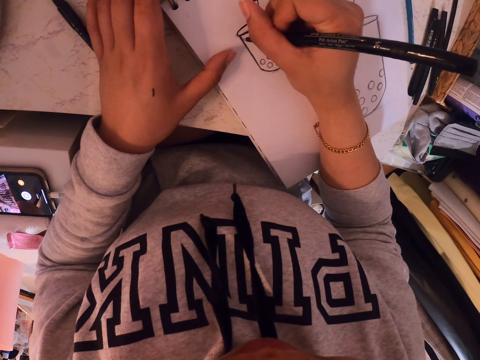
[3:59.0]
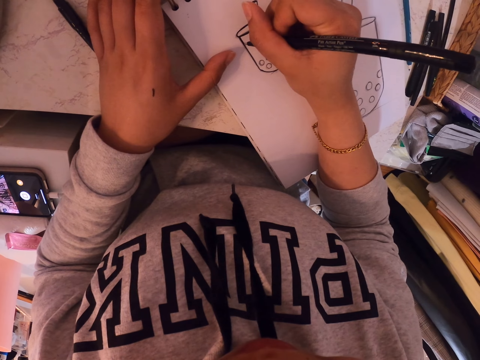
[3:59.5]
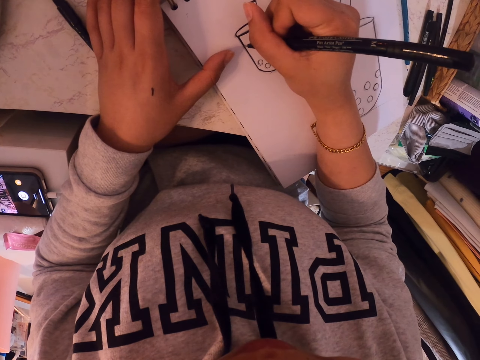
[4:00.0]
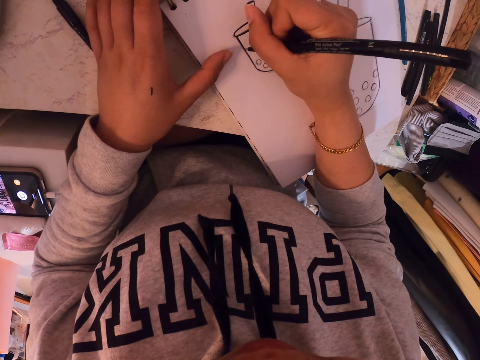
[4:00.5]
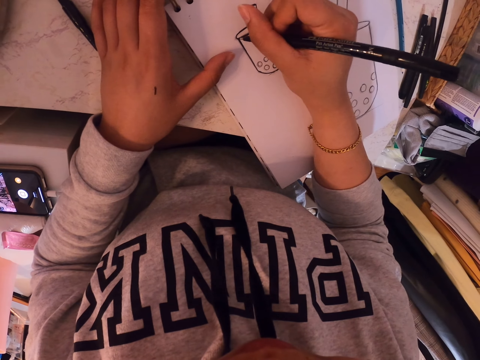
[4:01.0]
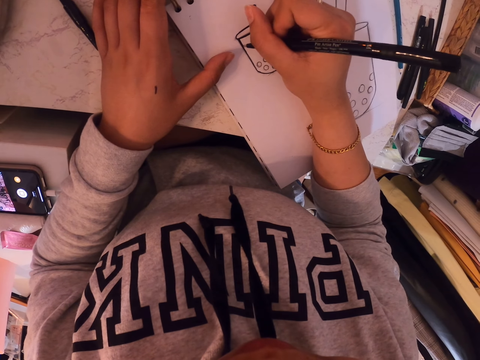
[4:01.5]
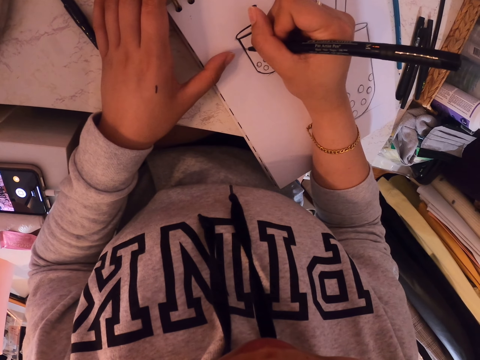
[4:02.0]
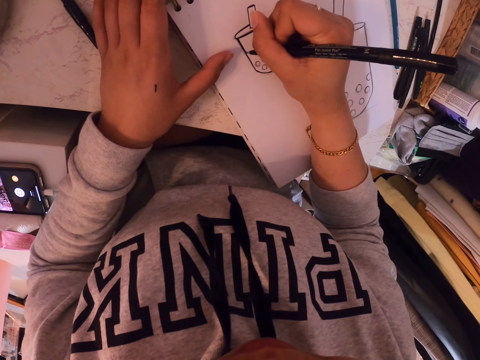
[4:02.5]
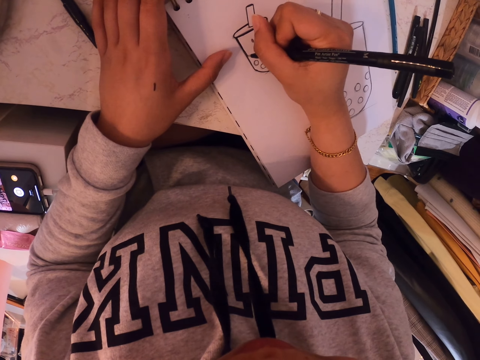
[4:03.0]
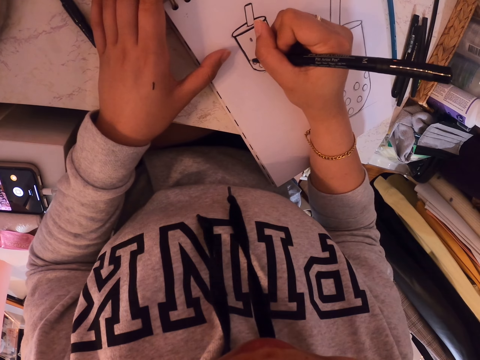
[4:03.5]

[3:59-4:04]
The camera wearer paints a drawing with a paint pen.

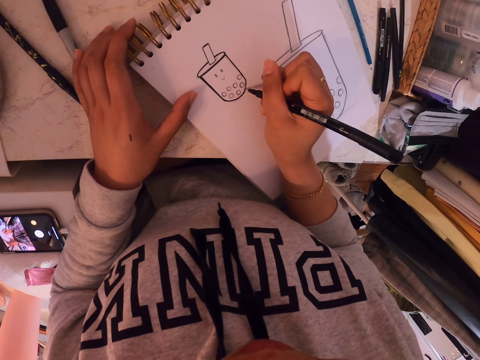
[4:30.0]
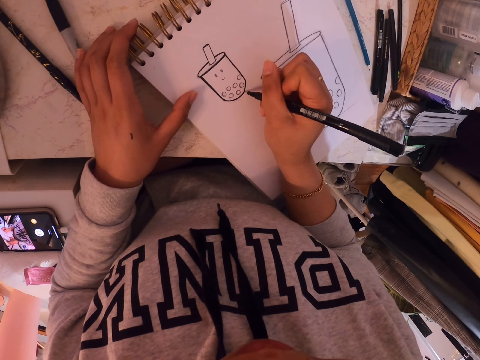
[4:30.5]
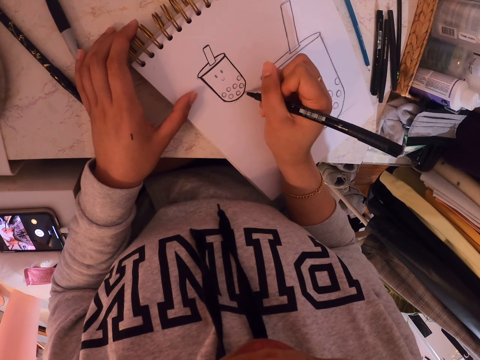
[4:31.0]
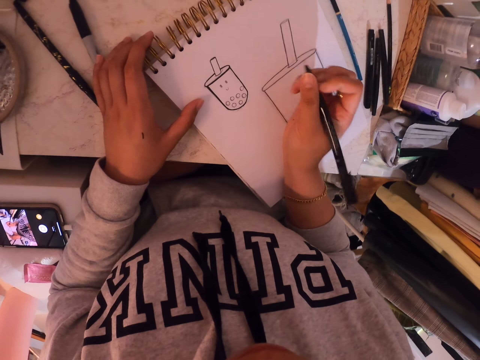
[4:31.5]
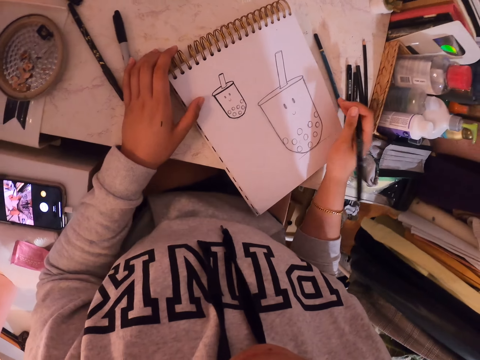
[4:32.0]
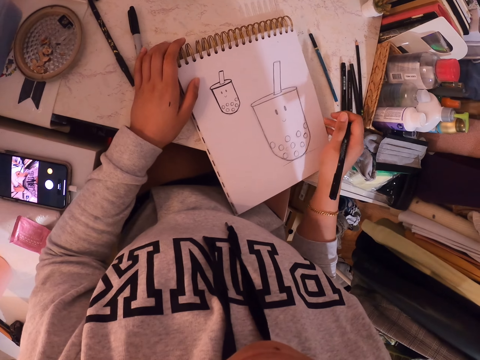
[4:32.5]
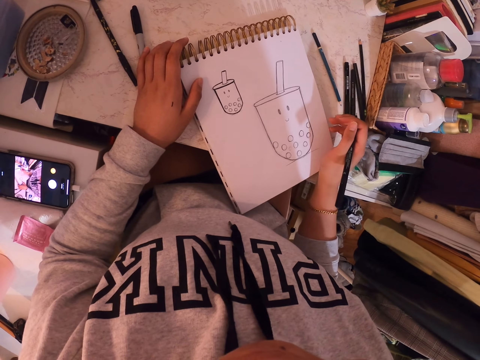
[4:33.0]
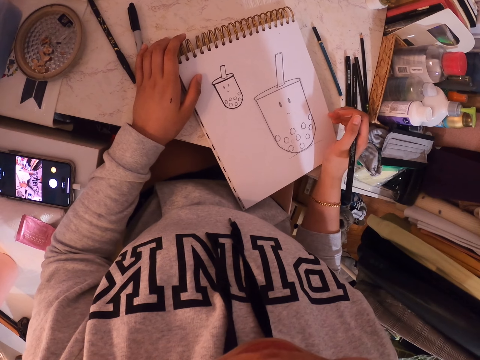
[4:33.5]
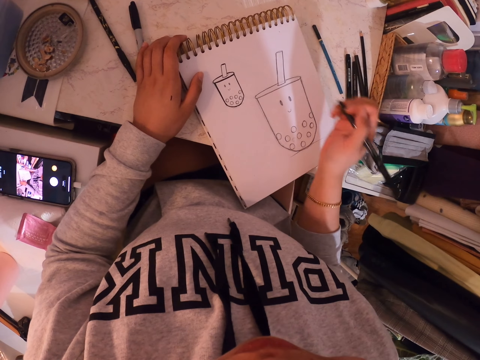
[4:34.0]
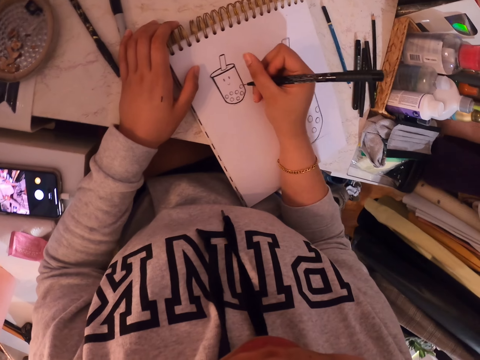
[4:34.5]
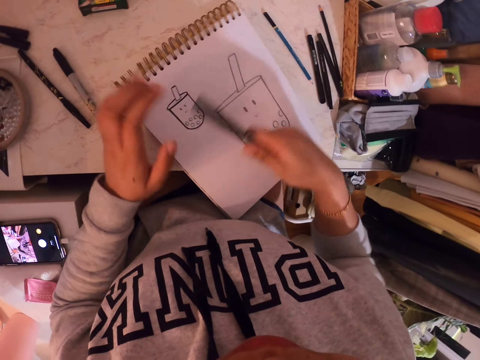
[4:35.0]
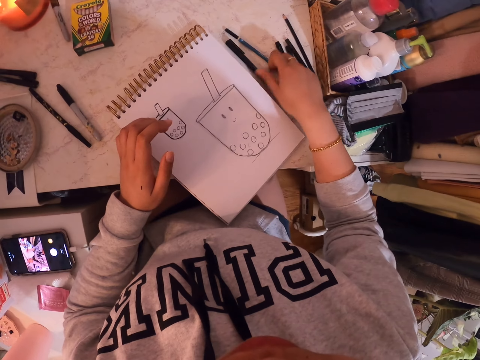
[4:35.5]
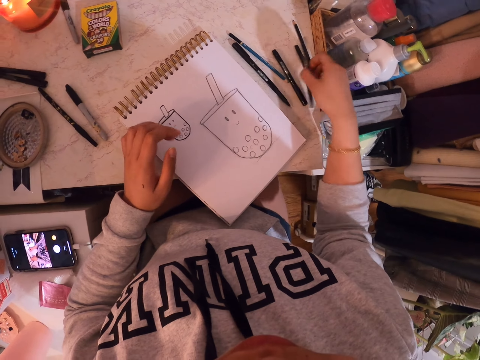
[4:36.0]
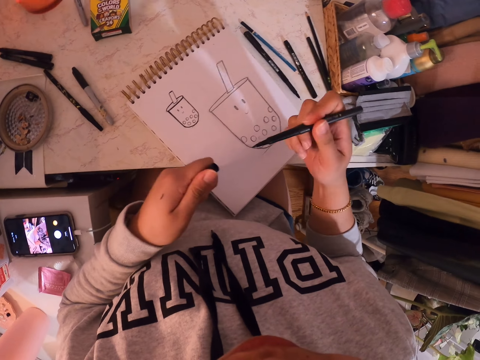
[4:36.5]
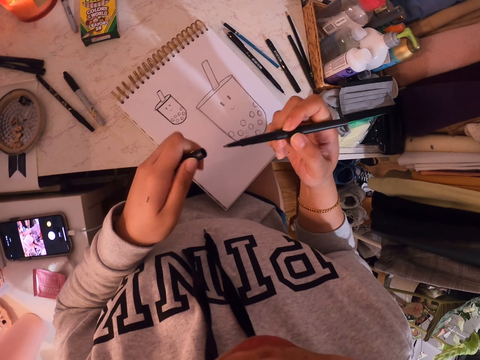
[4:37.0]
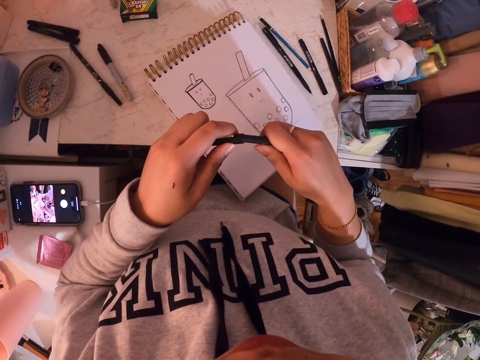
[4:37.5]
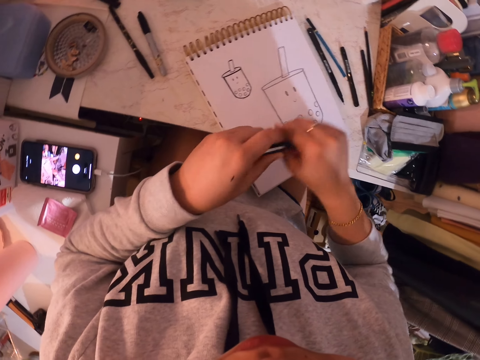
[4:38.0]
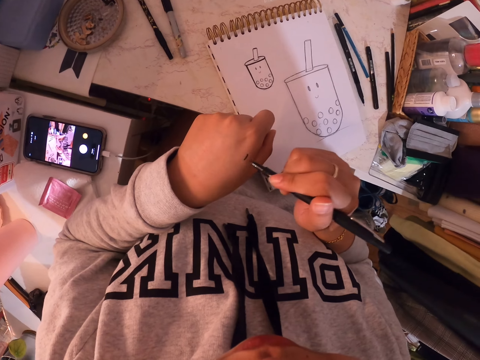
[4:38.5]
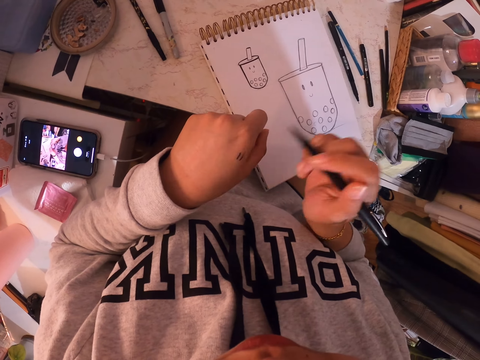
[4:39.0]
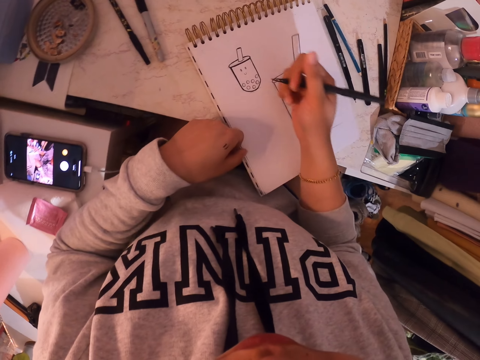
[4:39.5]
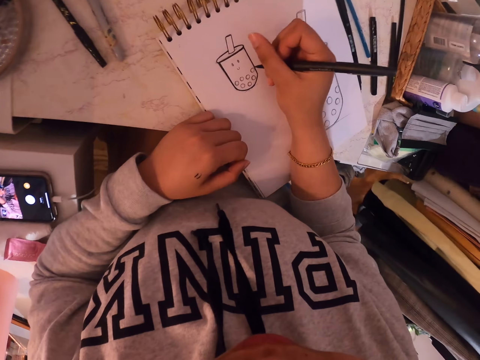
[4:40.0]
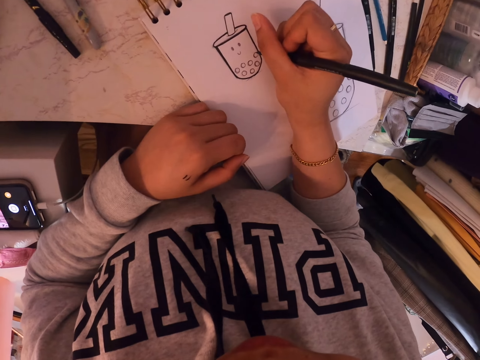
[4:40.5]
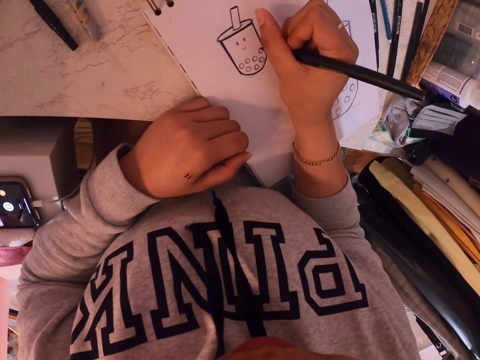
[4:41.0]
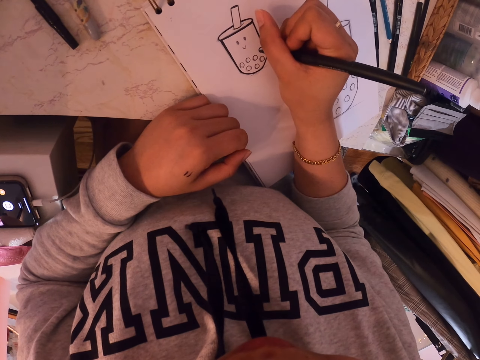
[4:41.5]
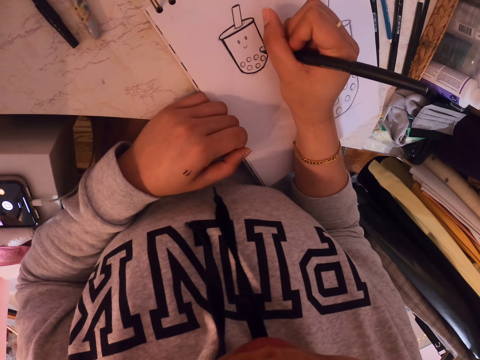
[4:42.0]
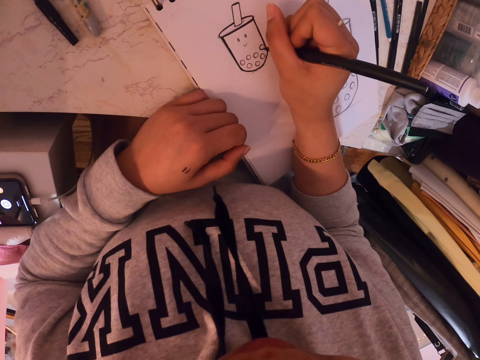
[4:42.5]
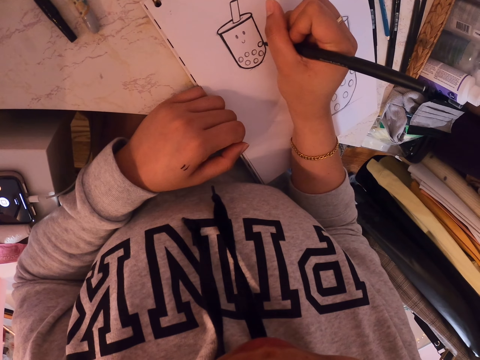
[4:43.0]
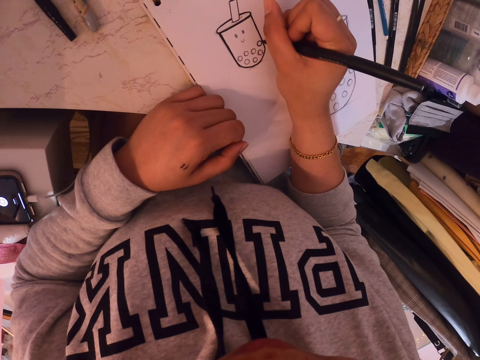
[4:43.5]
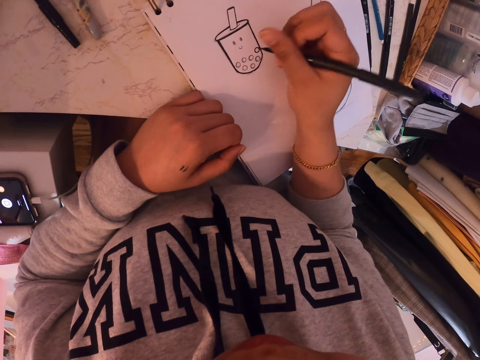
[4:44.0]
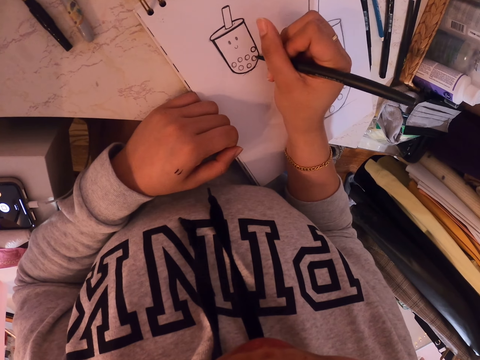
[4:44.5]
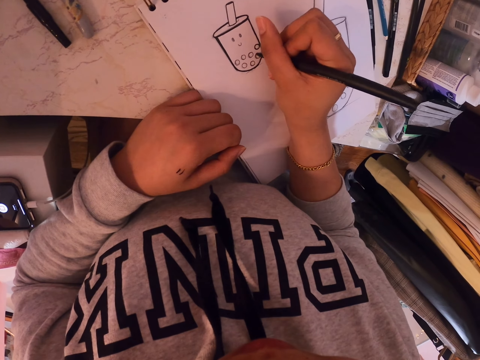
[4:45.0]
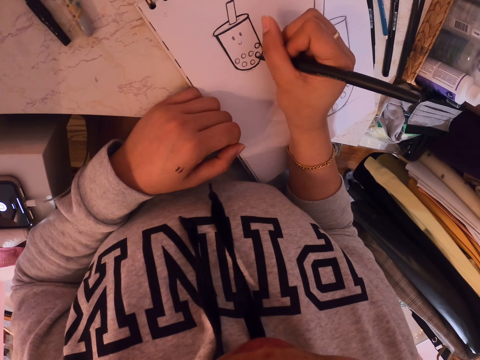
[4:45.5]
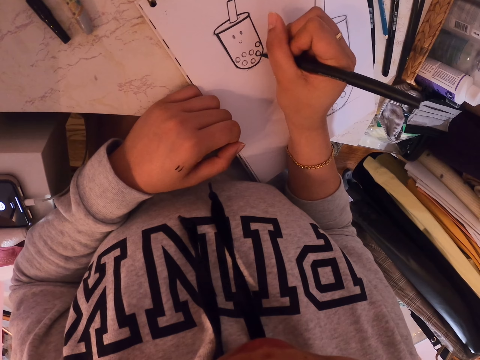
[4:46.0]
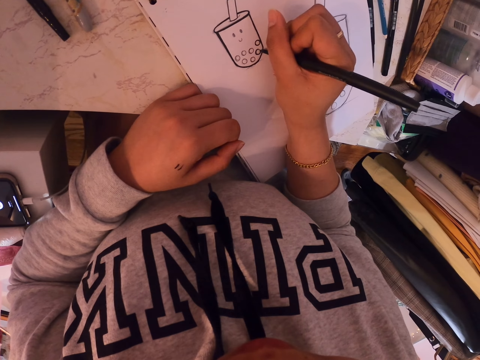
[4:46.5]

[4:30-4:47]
The camera wearer stares at the drawing. She positions the drawing book on the table. She holds a pen on the art book. She puts down the paint pen on the table. She picks up another pen on the table. She opens the pen lid. She tightens the lid on the pen back. She writes on her arm with the pen. She positions the art book on the table. She draws on the art book with the pen.

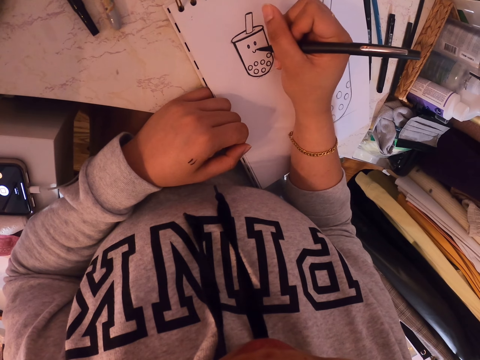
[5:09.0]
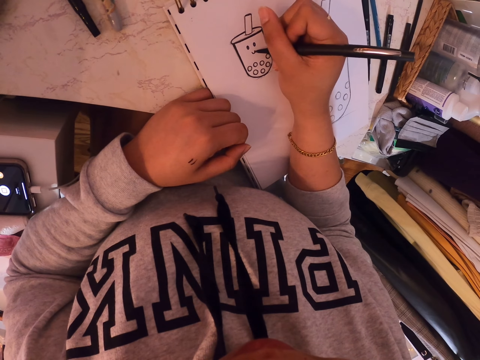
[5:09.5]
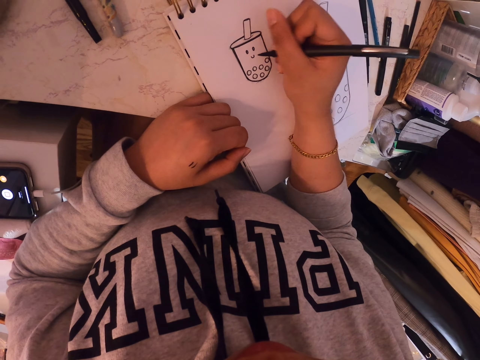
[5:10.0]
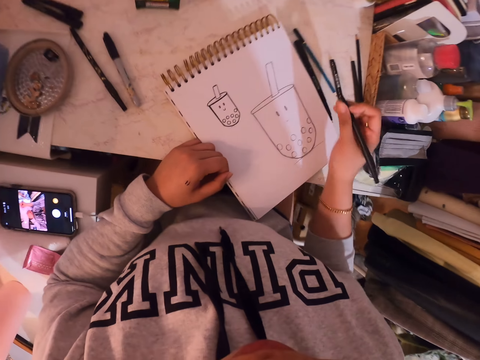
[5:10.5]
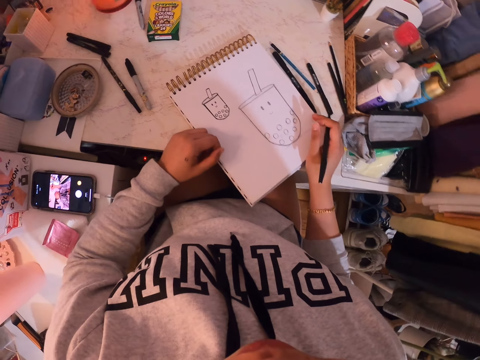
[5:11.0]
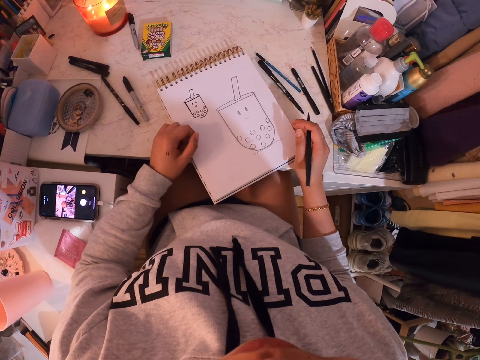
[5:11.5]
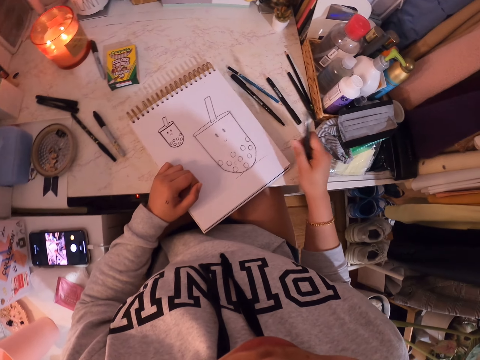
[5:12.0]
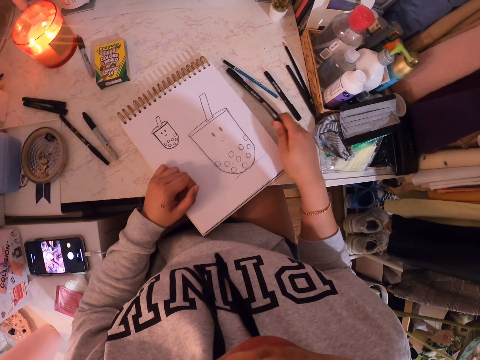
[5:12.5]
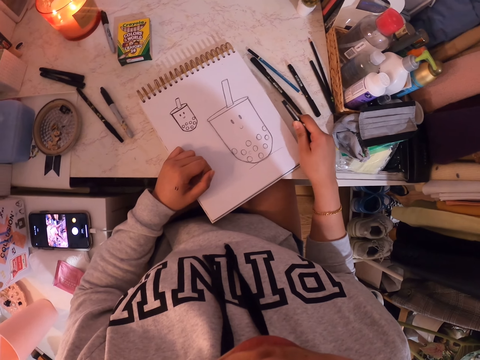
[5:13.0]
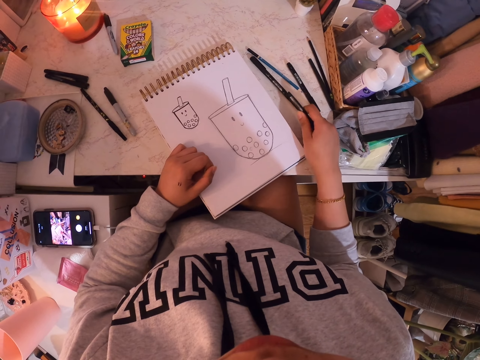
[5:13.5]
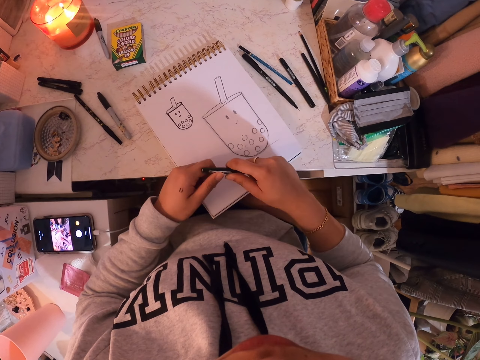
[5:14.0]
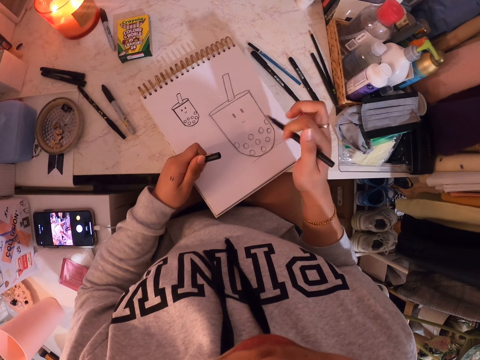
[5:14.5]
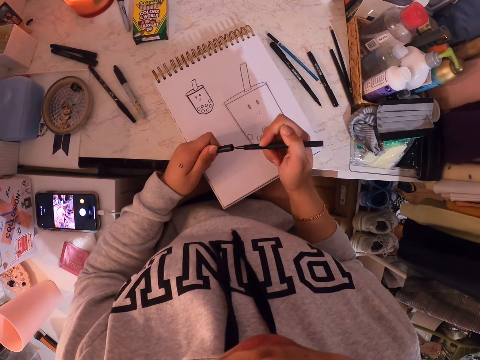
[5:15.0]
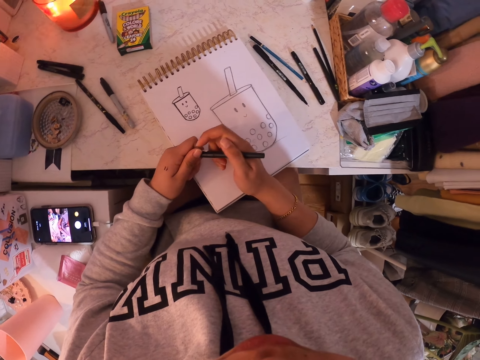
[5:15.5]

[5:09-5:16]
The camera wearer adjusts the drawing book on the table. They close the pen ballpoint with its lid. They remove a pen lid.
